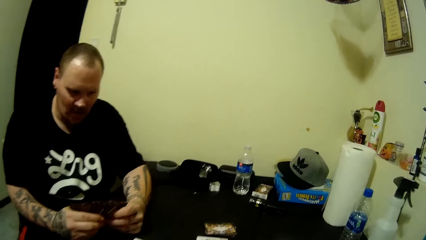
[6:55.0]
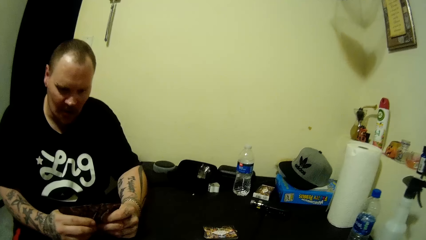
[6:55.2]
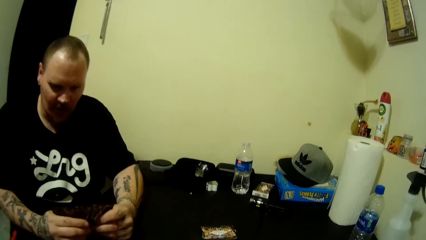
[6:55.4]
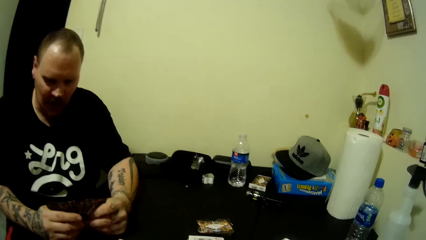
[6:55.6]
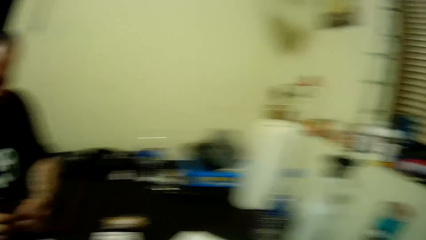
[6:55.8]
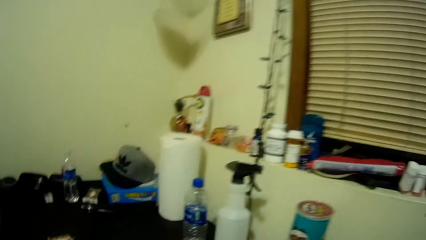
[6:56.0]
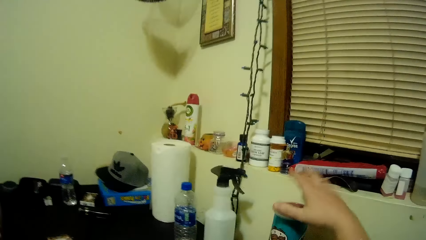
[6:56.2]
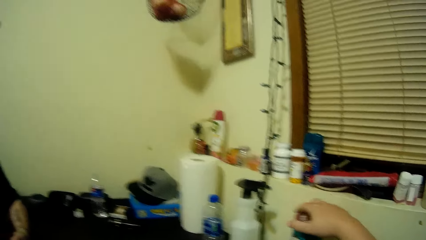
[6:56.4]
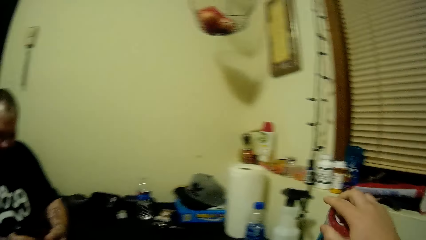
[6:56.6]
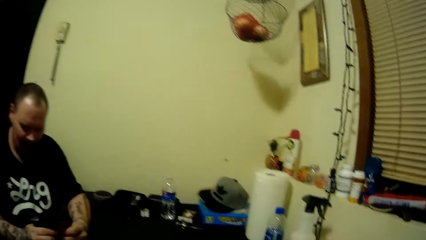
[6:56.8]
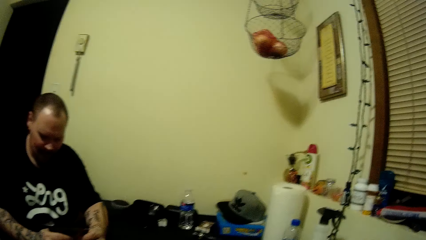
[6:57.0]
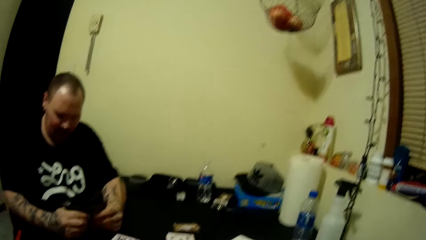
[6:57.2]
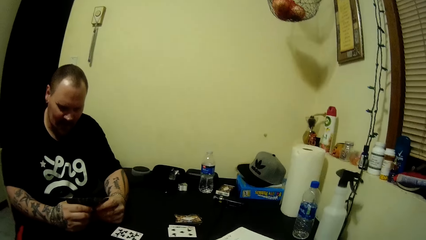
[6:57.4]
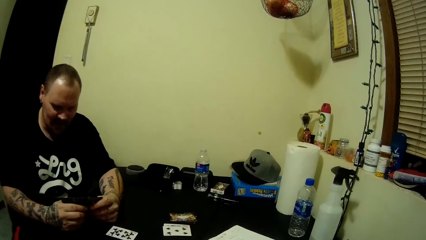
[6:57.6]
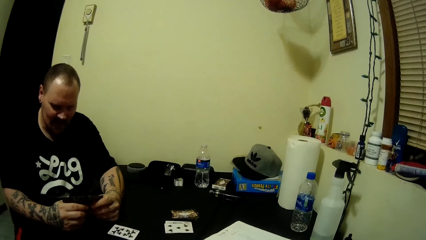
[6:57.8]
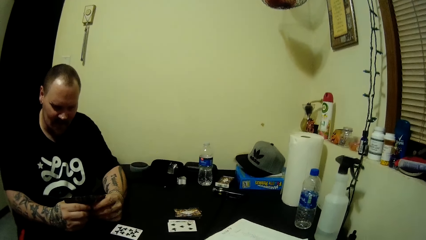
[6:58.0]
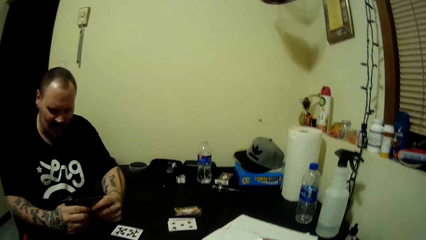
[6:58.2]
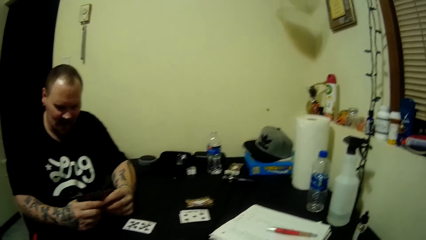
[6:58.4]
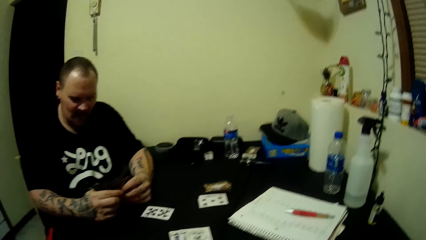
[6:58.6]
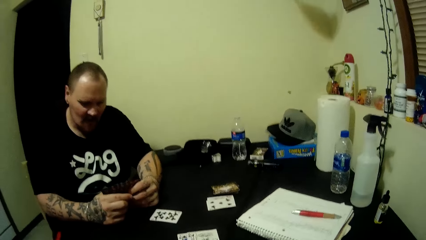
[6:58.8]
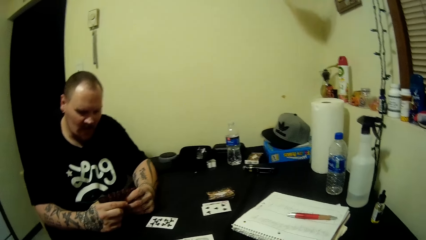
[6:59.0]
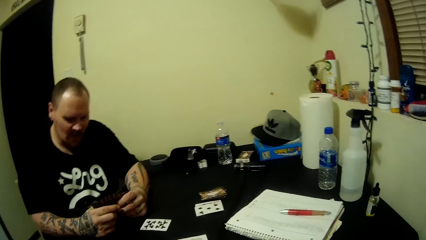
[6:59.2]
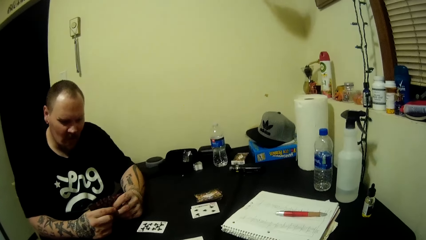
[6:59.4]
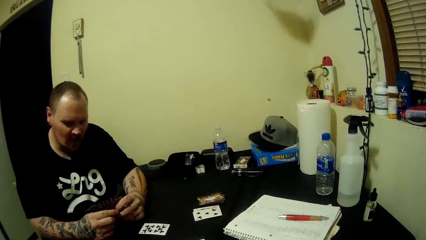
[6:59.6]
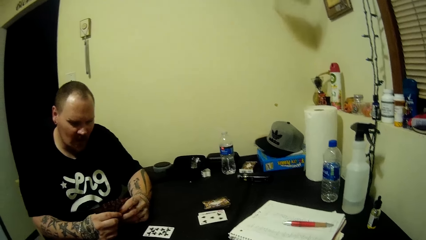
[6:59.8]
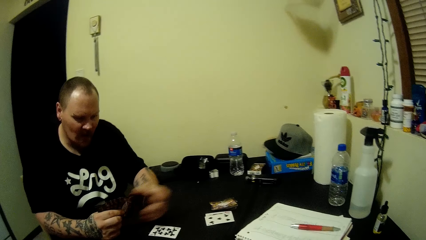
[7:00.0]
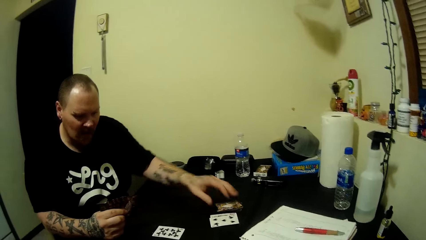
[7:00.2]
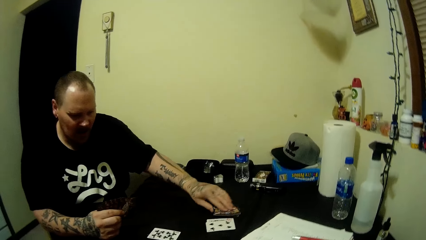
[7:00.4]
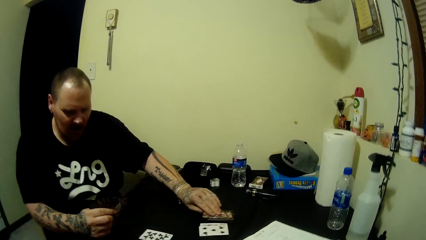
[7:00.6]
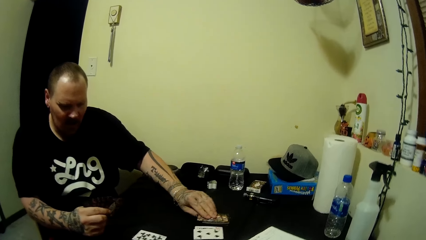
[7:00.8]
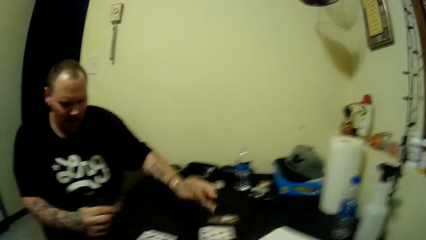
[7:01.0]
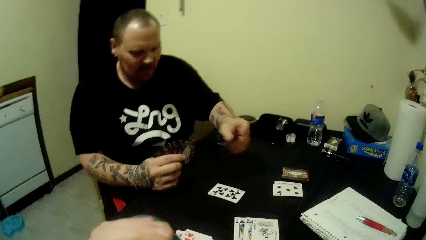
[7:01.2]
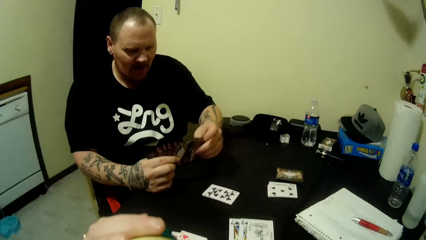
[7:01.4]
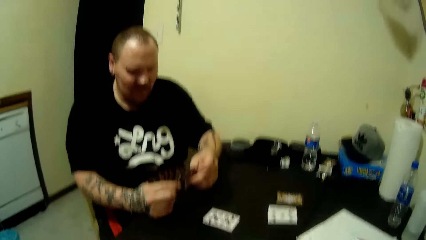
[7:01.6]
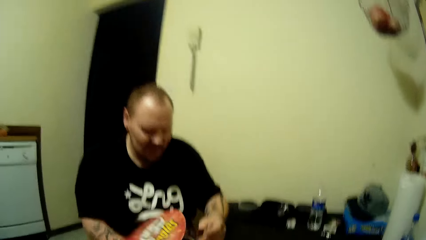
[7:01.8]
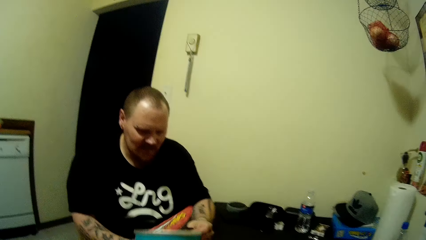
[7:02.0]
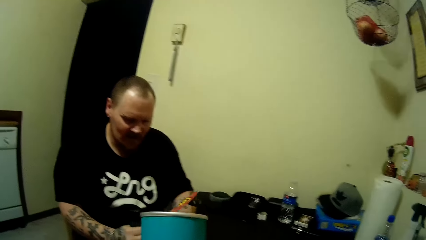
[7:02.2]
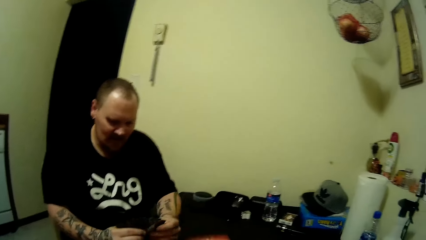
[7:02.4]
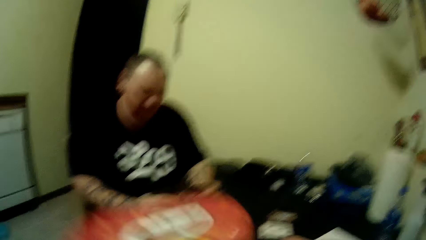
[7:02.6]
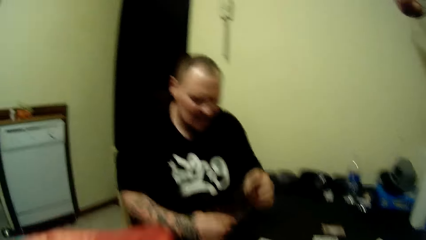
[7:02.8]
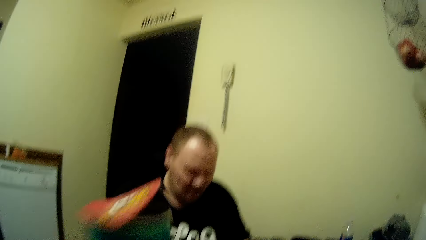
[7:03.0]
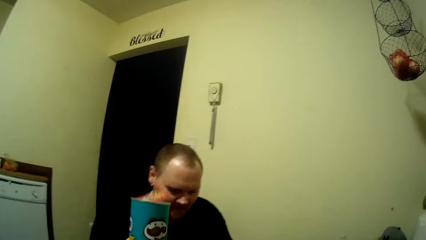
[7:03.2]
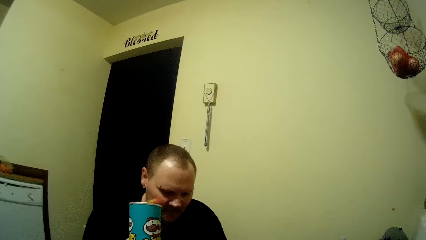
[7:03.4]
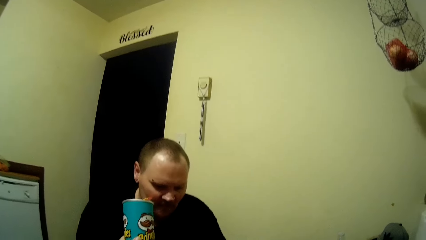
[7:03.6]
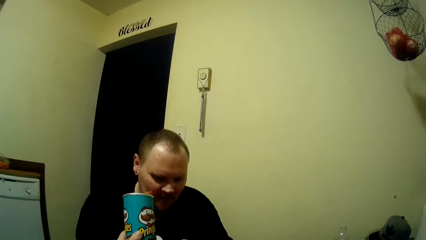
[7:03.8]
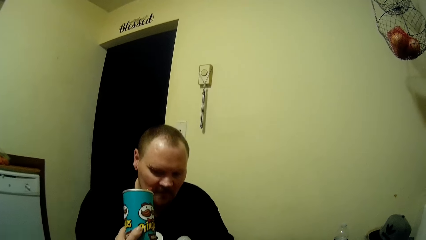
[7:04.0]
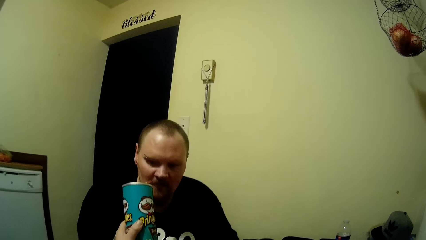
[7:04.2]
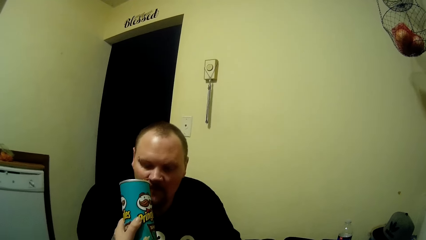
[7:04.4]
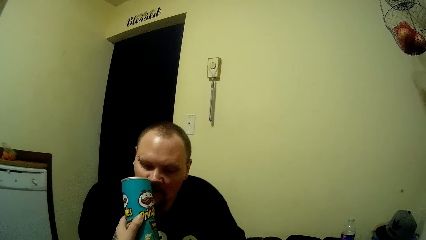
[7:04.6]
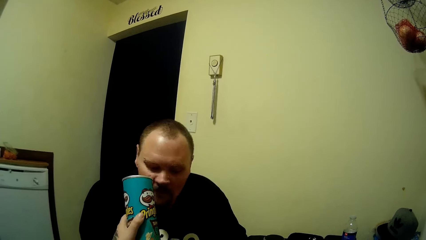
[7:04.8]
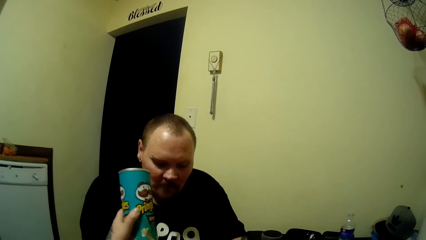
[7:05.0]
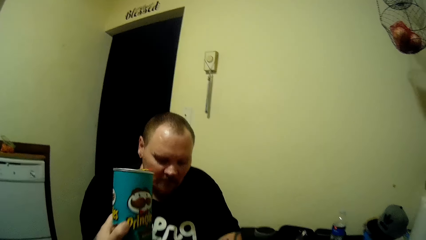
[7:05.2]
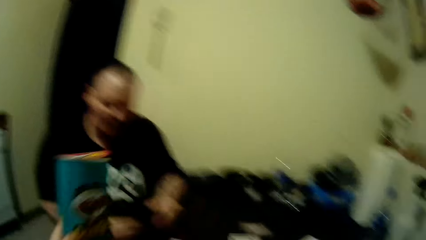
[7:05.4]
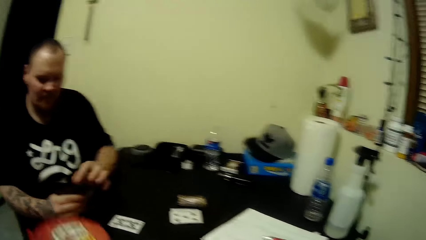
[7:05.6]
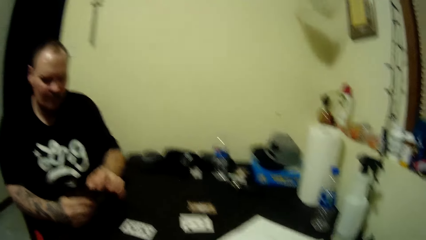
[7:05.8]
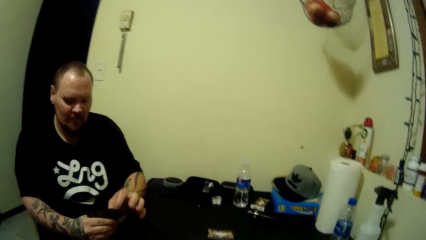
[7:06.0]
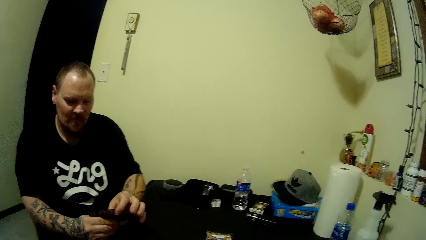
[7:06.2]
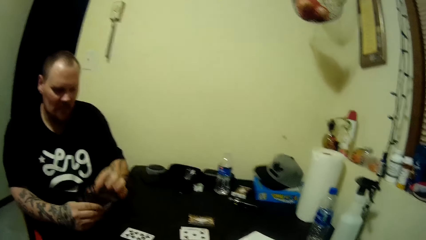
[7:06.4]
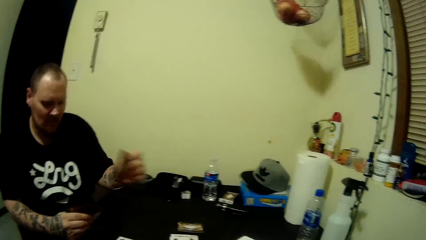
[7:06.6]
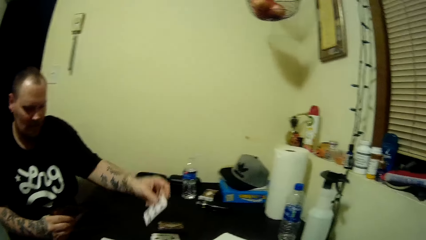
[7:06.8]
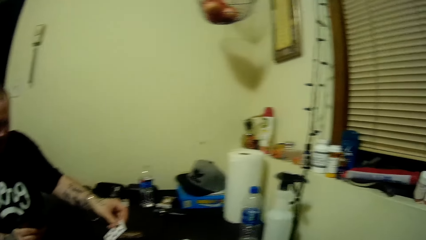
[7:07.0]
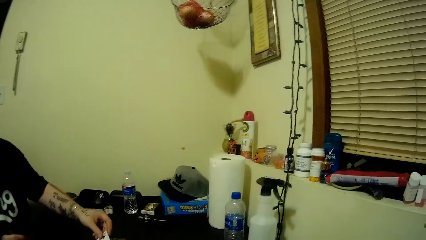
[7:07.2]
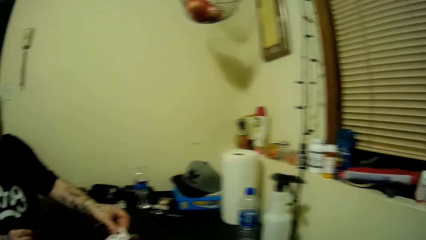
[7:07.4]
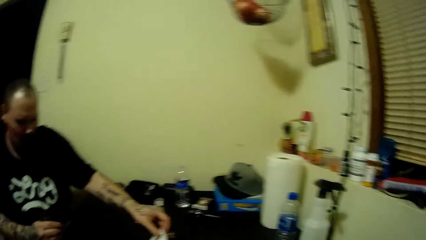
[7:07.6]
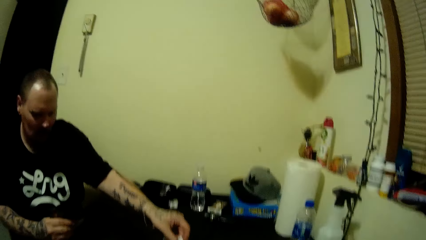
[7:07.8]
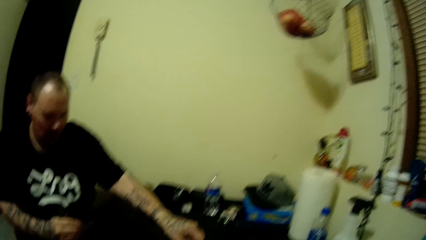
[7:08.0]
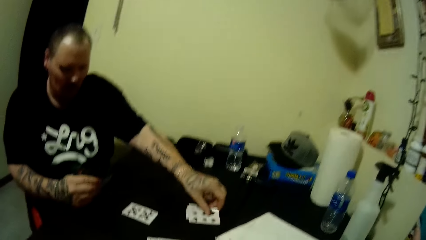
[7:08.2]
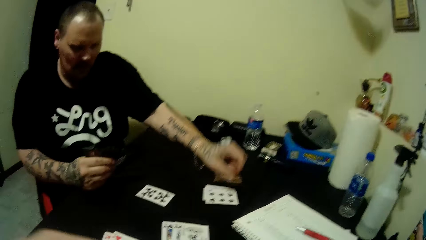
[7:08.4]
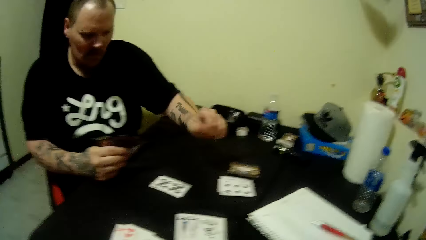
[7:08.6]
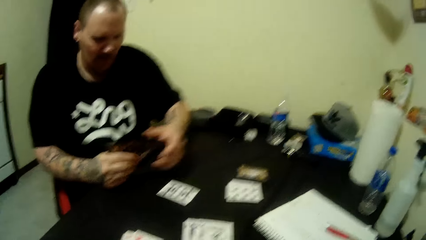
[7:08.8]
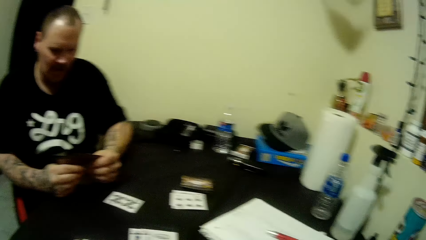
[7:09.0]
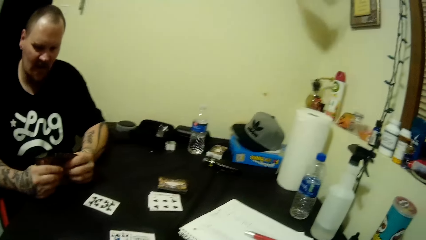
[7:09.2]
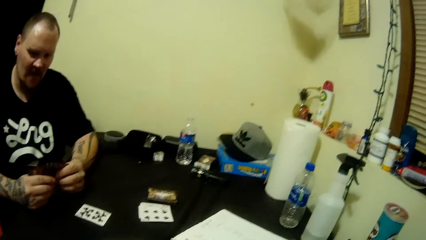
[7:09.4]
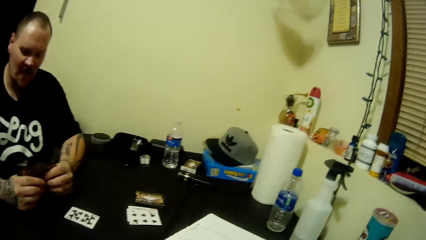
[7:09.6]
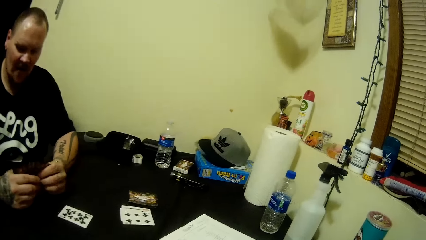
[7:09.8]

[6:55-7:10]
The camera wearer picks up a tin or can from the table with her right hand. The man holds a card. The man picks up a card from the table with his left hand. The camera wearer raises her can. She points the tin to the man with her left hand. The man smells the tin on the camera wearer's left hand. The camera wearer returns the can. The man takes a card from the cards in his right hand with his left hand. The man places the card on the table with his left hand, and holds the cards with his two hands.
